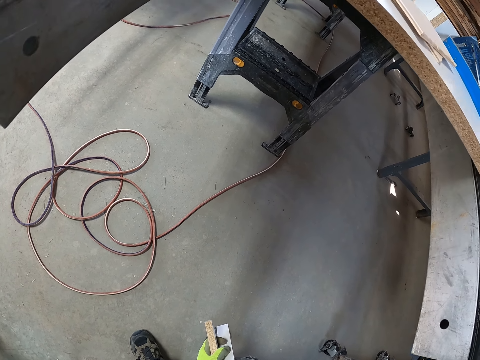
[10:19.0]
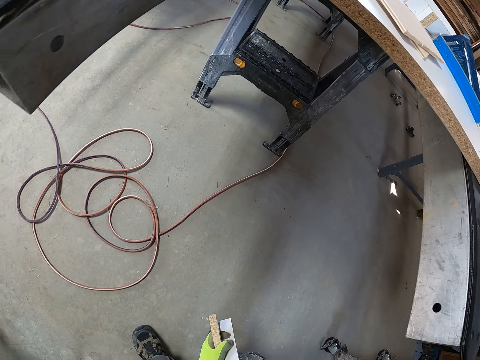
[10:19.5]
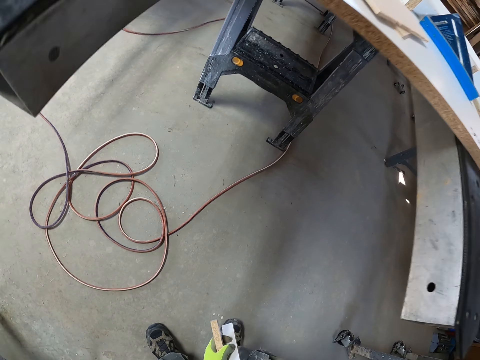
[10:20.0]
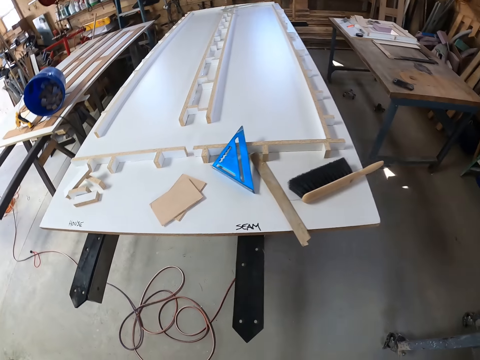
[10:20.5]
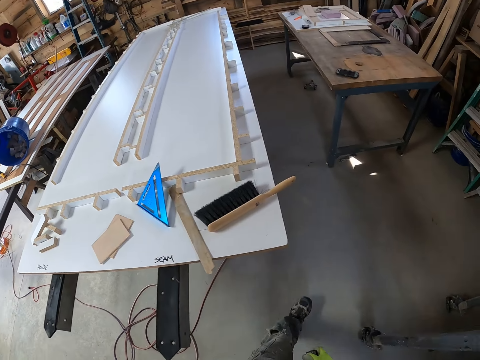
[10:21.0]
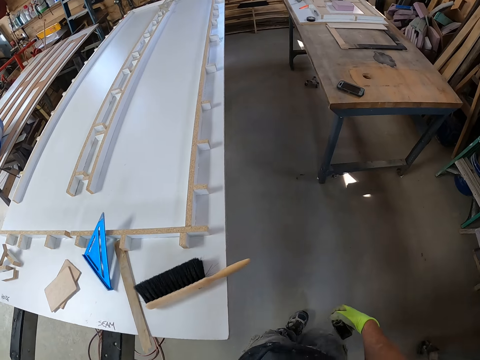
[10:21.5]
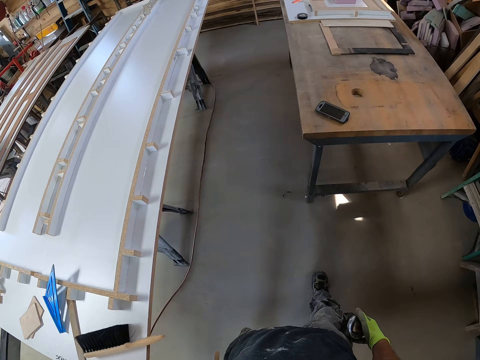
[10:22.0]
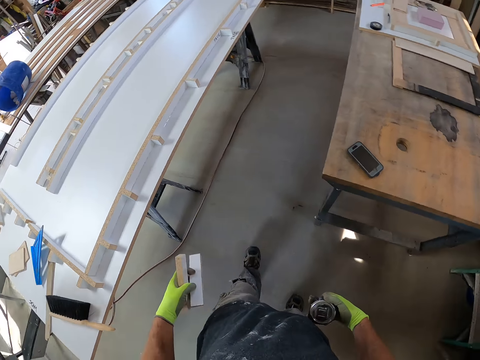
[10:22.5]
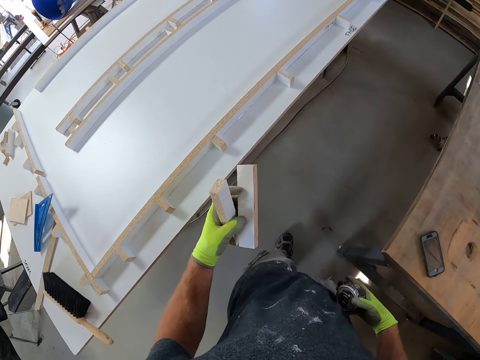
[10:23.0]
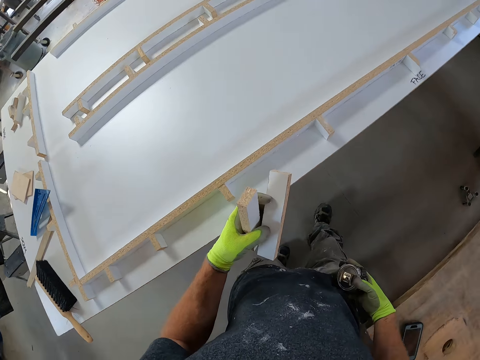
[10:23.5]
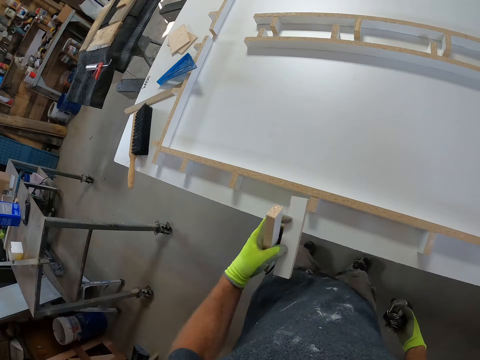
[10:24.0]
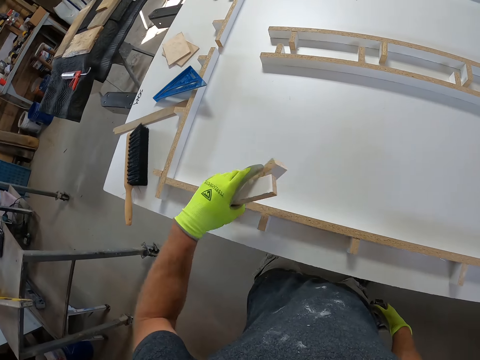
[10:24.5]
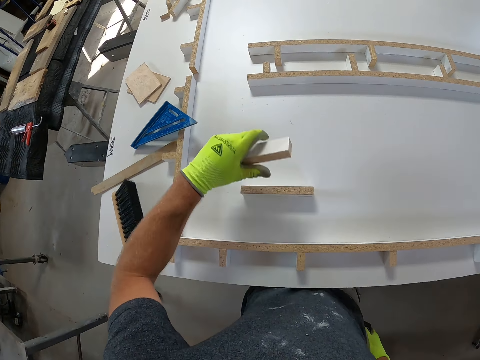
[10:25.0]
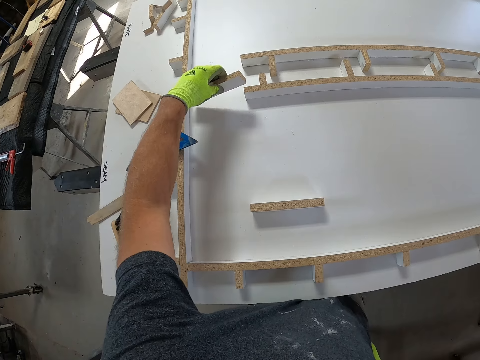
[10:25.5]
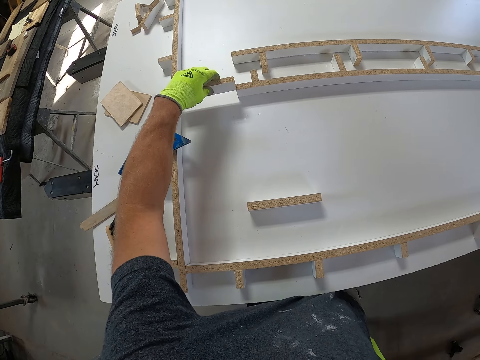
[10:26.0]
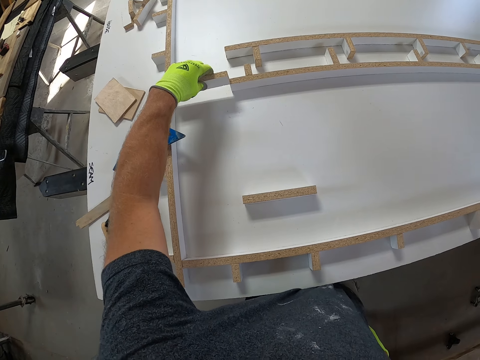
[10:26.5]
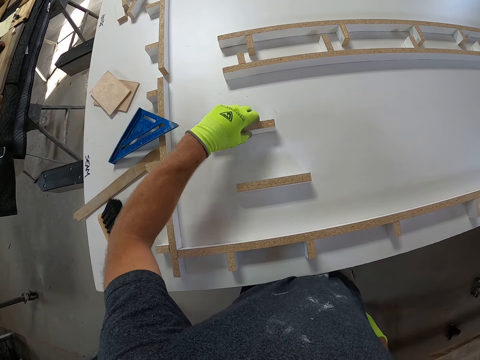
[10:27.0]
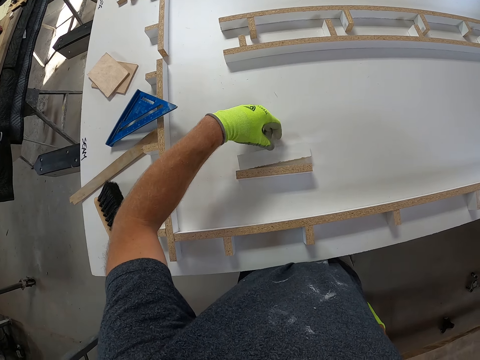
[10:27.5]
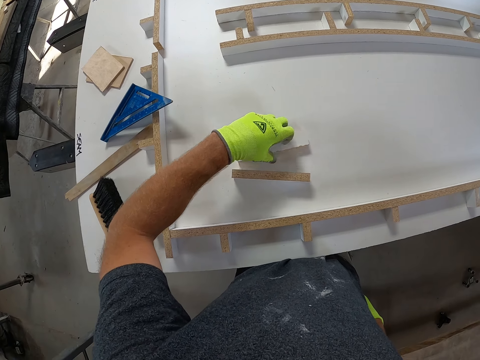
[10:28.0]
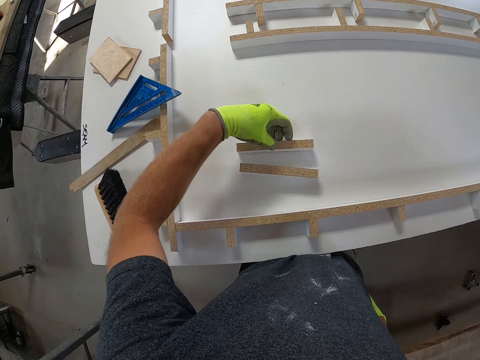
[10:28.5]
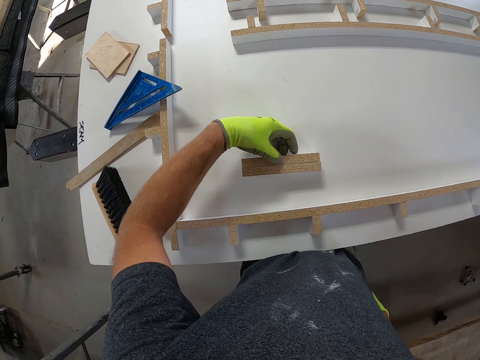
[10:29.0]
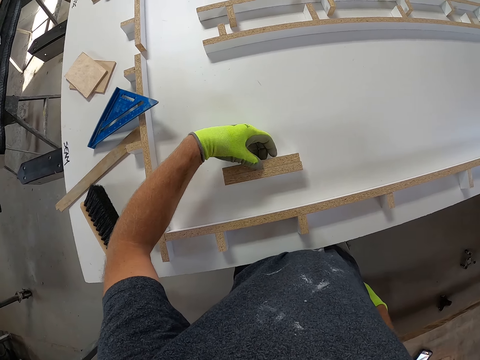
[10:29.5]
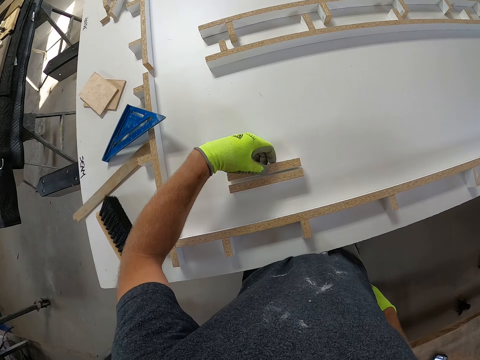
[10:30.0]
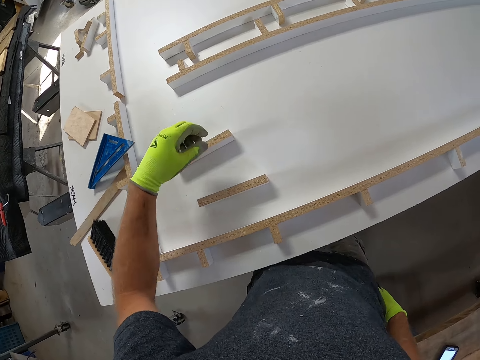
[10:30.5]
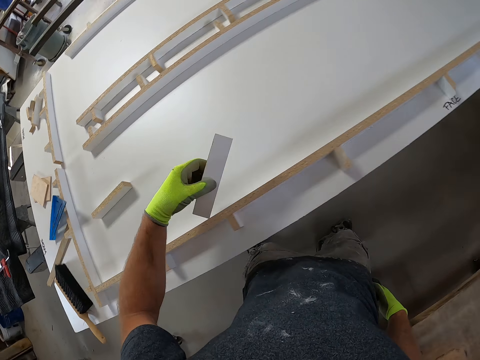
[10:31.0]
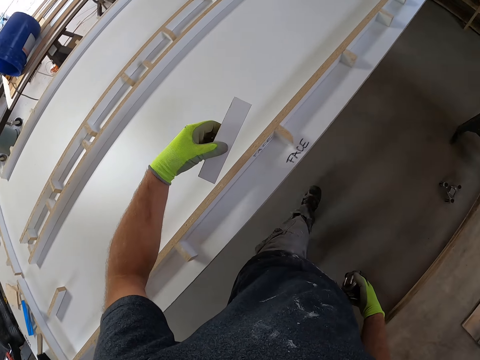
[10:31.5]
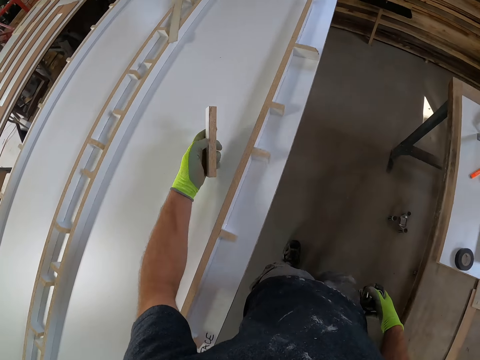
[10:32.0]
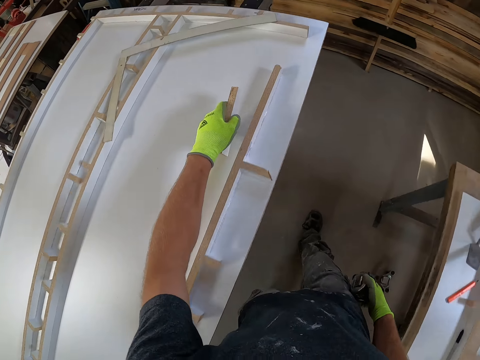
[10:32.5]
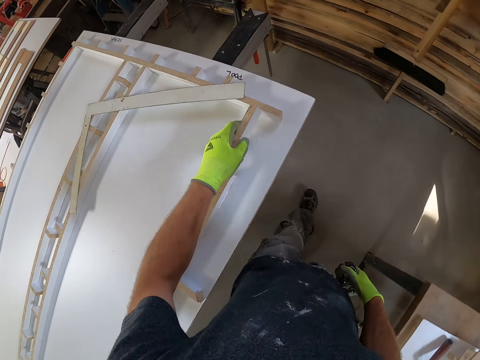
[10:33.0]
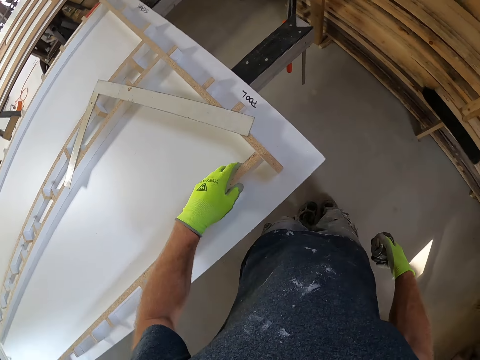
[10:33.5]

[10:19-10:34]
The camera wearer drops the wood on a wooden board. They place the wood together. They pick the wood from the board. They walk around a garage.

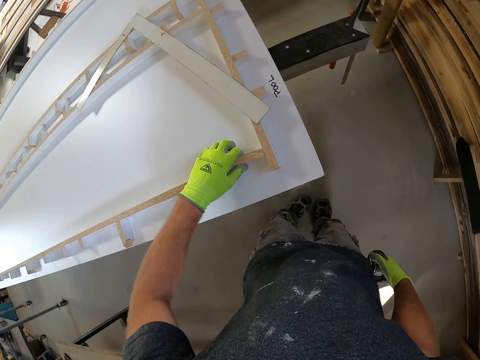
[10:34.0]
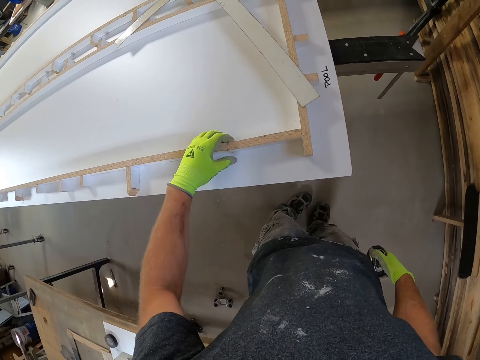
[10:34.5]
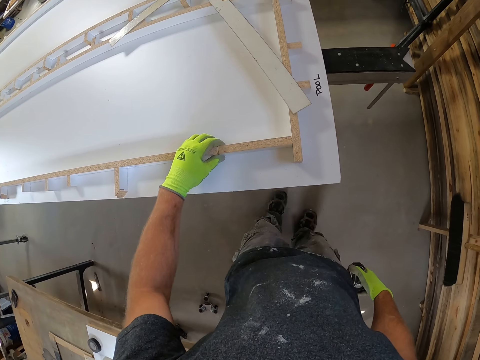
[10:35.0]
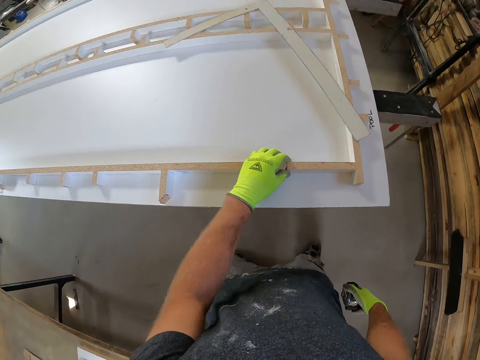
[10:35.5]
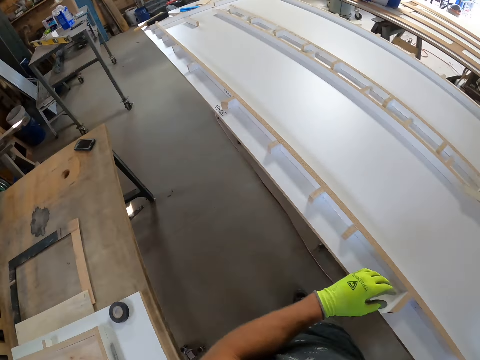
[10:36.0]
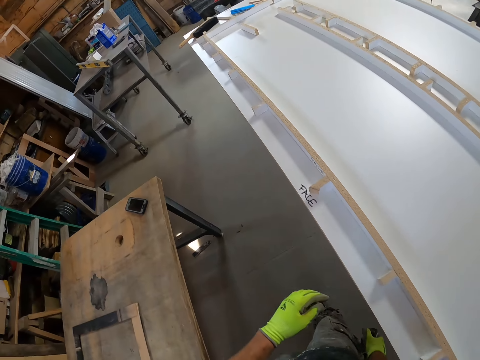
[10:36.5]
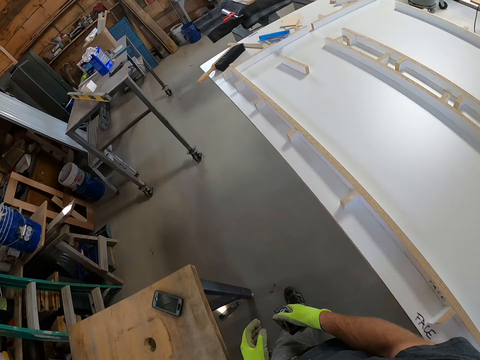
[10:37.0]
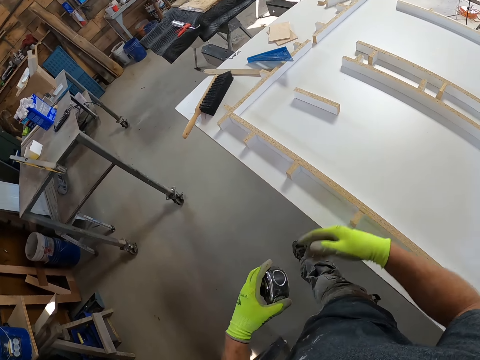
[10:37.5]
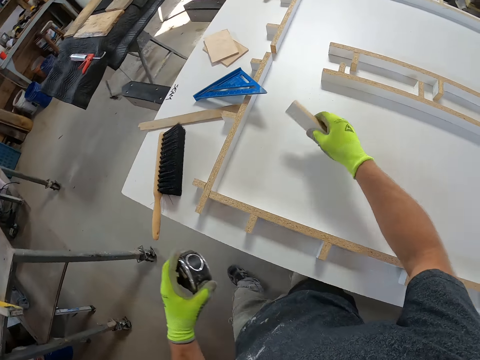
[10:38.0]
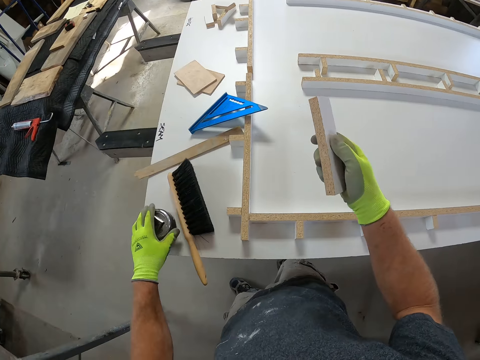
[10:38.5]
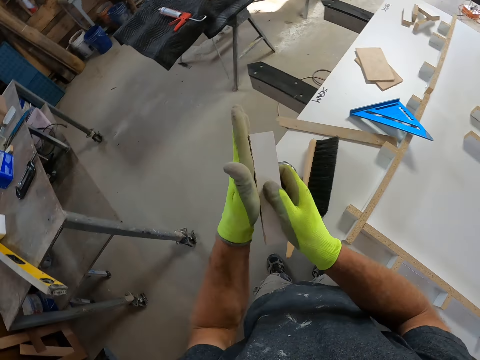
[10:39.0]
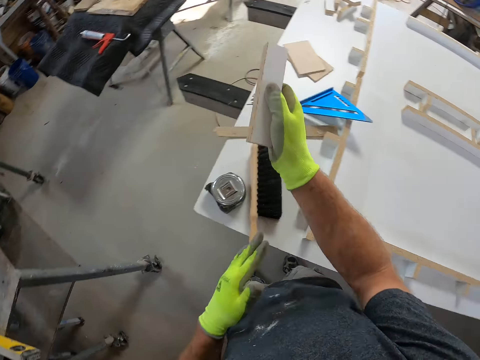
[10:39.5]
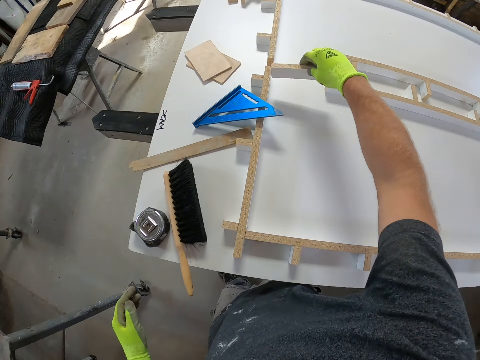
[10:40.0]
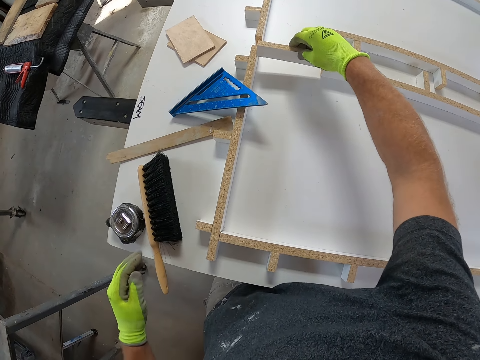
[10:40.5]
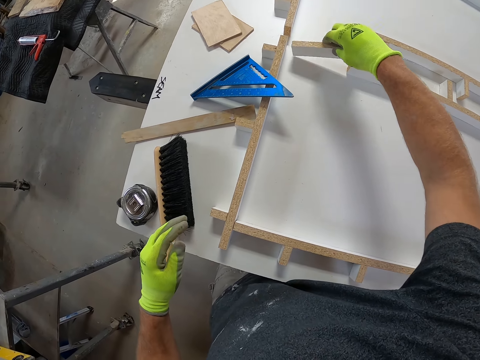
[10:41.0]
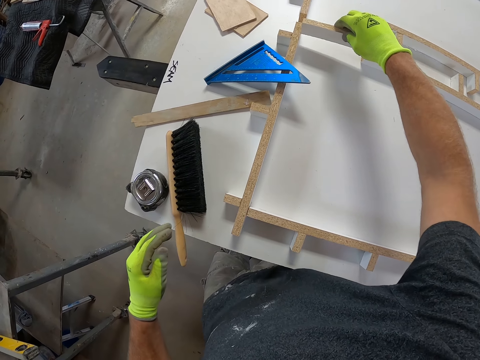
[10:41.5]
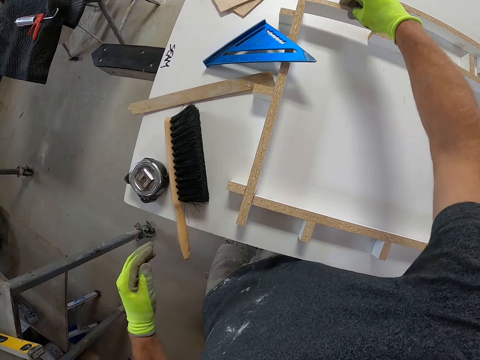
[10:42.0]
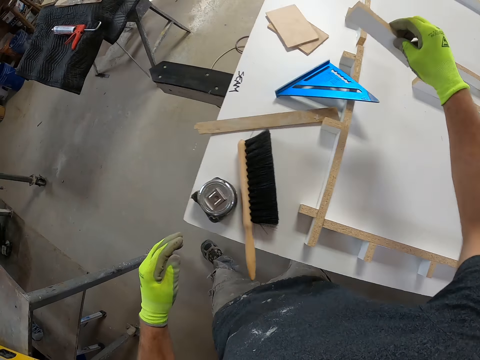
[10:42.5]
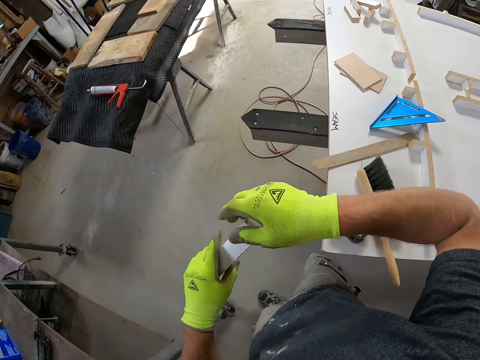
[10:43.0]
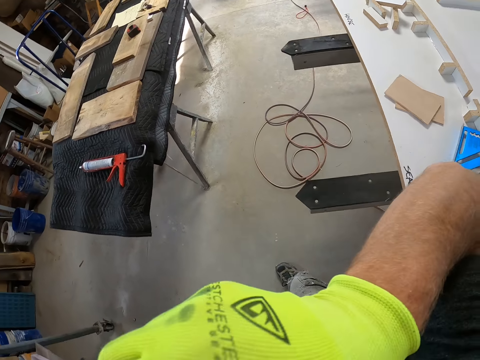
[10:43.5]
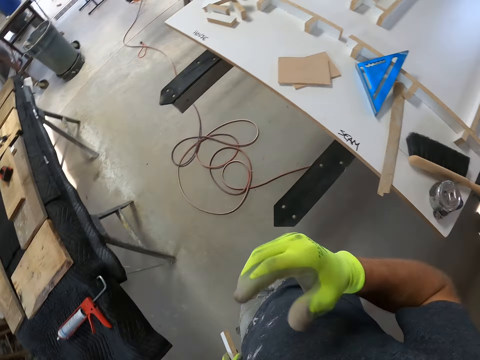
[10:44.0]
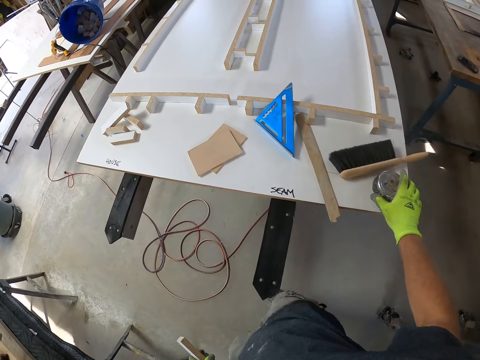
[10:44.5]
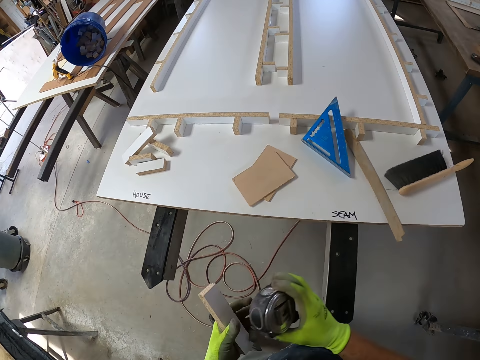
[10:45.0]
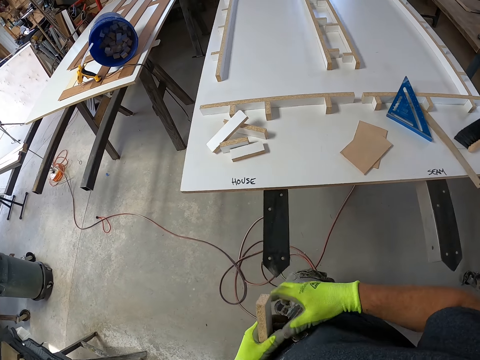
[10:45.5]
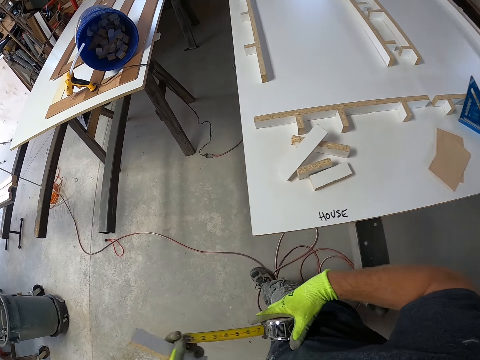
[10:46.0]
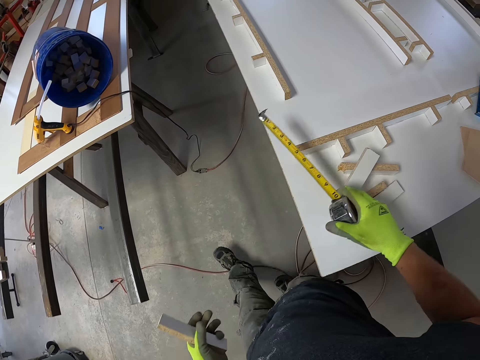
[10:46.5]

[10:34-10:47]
The camera wearer fixes the wood on the board. They align a piece of wood on a wood model on a table. They walk around a garage. They pick the wood from the board. They drop the tape measure on the board. They rub the piece of wood with a hand. They align the piece of wood on the wood model on the table. They place the wood on the board. They take the wood from the board. They walk around the garage. They pick the tape measure from the board. They walk around the garage.
